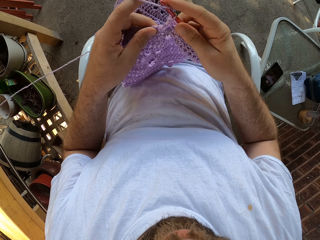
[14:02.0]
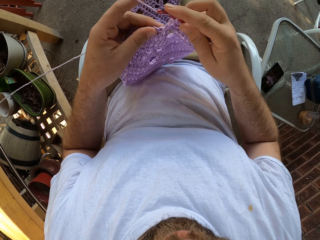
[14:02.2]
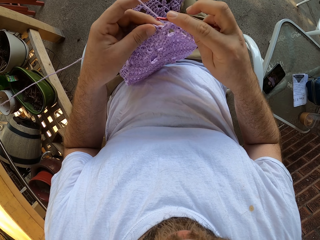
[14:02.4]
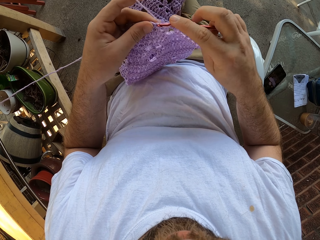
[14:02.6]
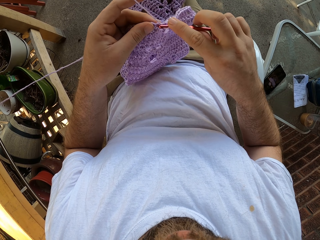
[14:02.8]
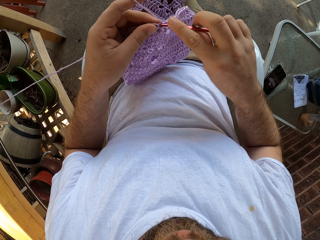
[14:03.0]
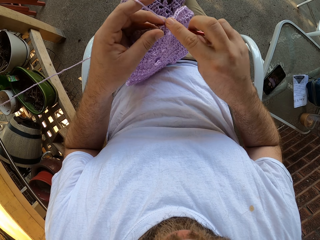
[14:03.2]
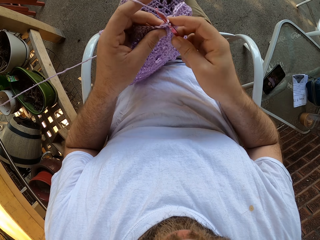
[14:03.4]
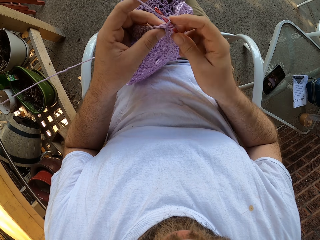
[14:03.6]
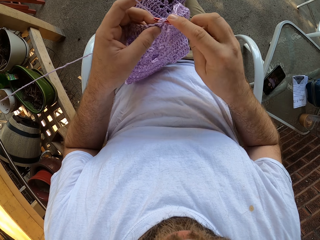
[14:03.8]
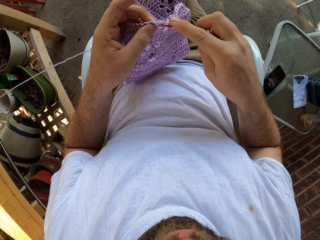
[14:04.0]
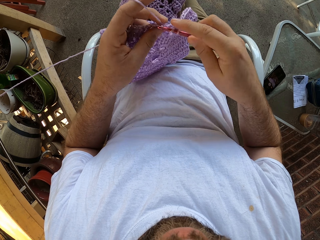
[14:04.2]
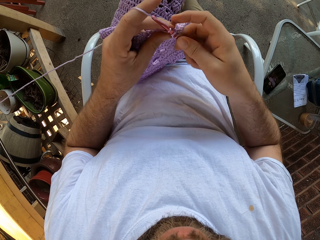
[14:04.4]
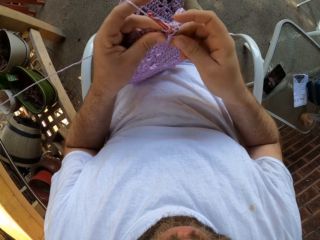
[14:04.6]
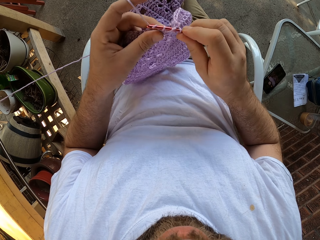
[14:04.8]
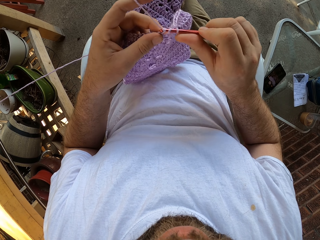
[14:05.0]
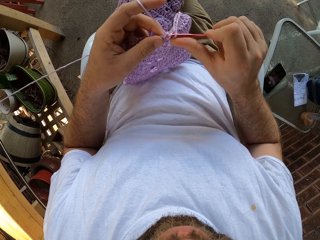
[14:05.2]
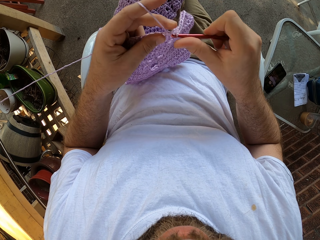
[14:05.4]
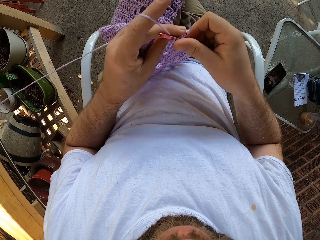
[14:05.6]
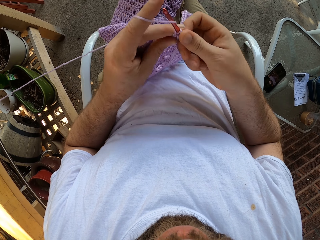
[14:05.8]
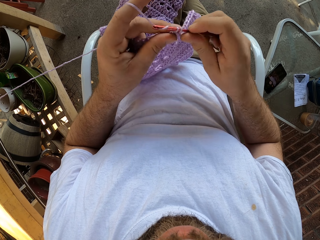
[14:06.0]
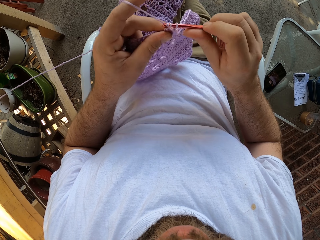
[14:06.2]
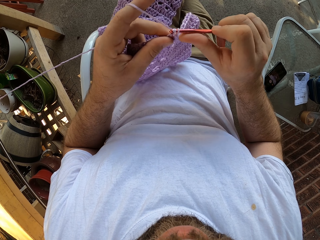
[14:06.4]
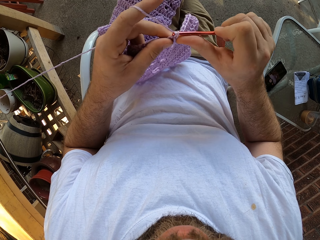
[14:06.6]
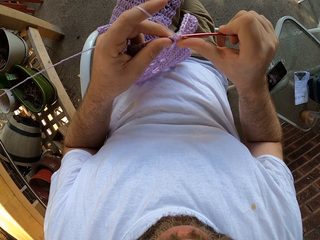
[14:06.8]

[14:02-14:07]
The camera wearer crochets the cloth with a hook crochet.

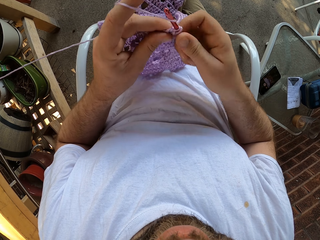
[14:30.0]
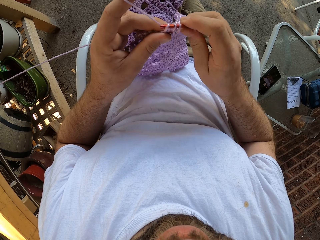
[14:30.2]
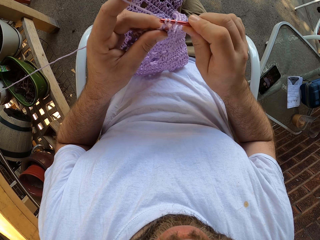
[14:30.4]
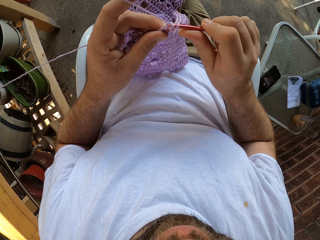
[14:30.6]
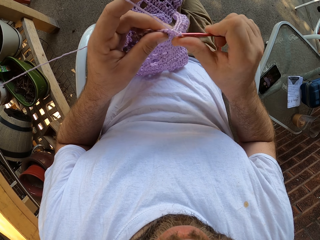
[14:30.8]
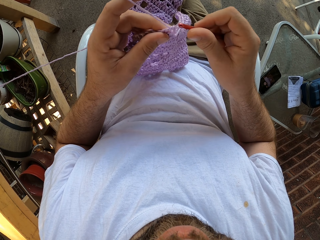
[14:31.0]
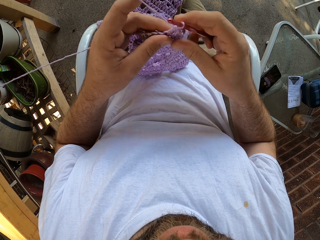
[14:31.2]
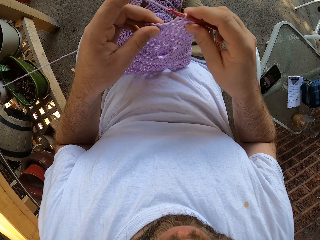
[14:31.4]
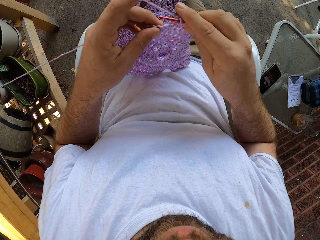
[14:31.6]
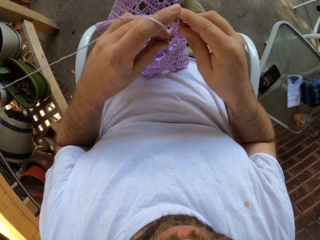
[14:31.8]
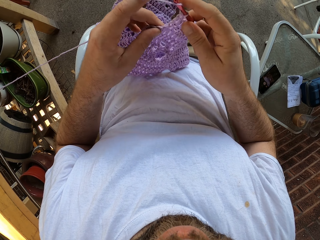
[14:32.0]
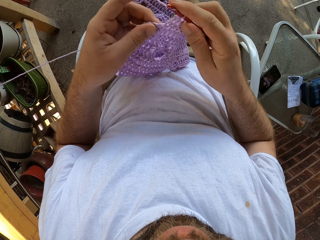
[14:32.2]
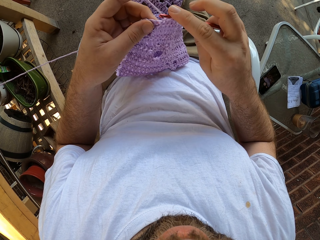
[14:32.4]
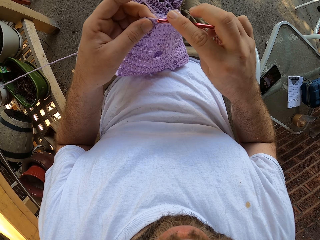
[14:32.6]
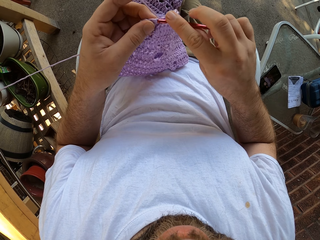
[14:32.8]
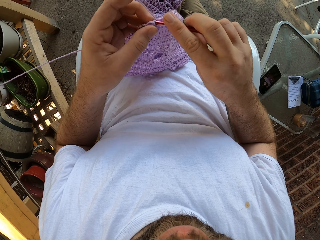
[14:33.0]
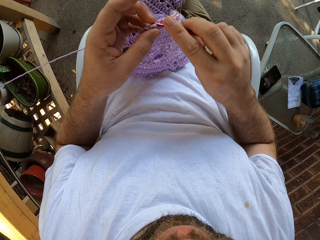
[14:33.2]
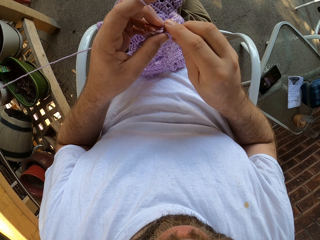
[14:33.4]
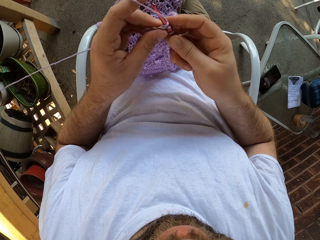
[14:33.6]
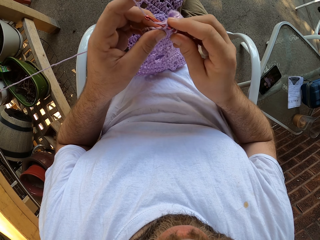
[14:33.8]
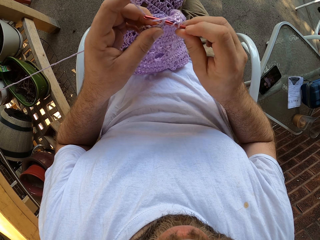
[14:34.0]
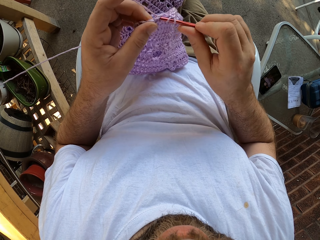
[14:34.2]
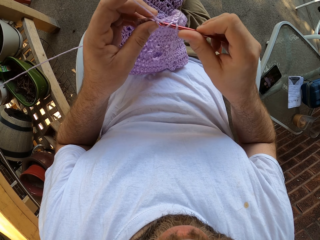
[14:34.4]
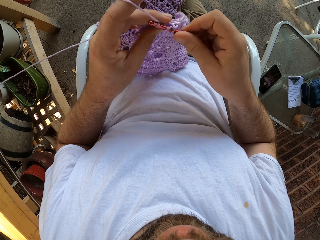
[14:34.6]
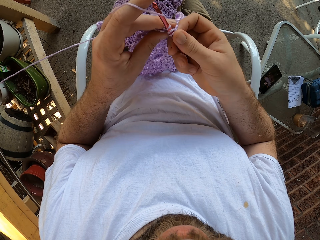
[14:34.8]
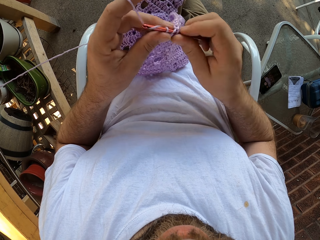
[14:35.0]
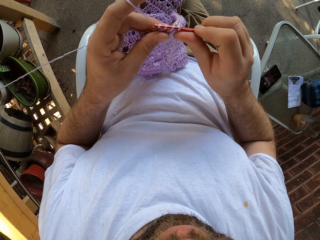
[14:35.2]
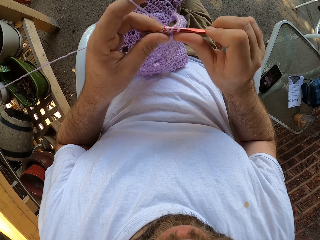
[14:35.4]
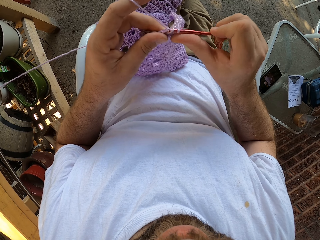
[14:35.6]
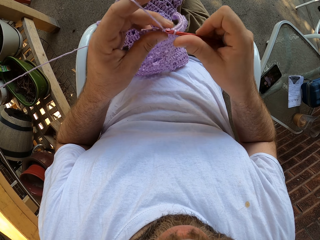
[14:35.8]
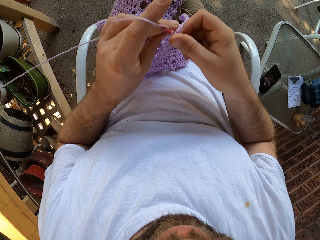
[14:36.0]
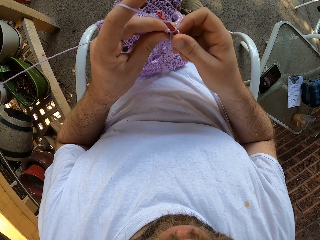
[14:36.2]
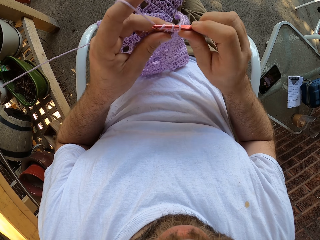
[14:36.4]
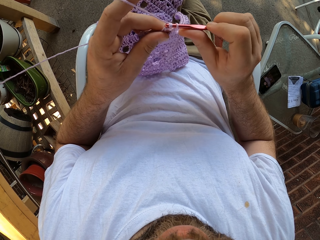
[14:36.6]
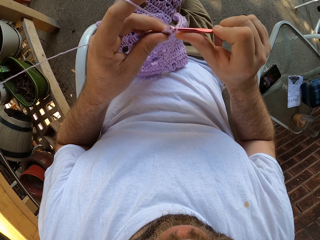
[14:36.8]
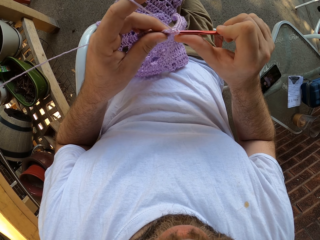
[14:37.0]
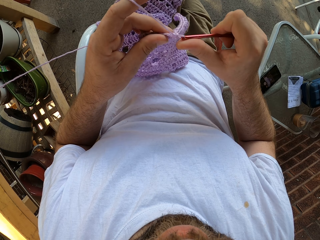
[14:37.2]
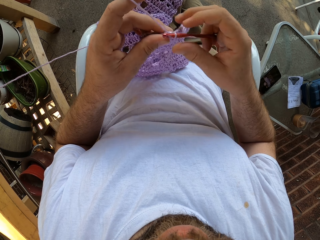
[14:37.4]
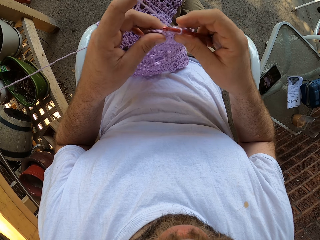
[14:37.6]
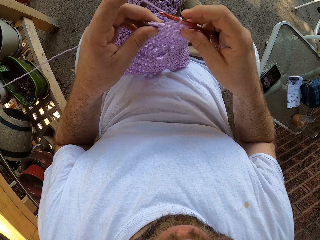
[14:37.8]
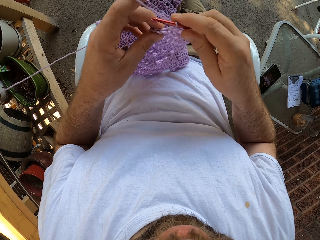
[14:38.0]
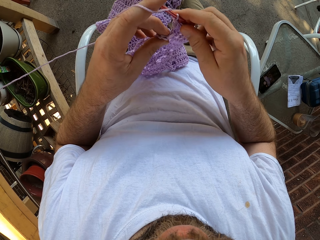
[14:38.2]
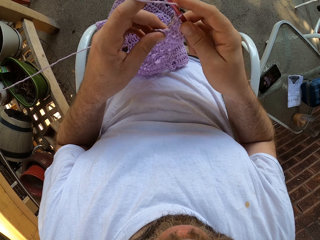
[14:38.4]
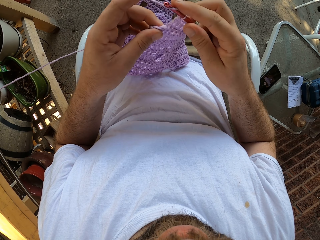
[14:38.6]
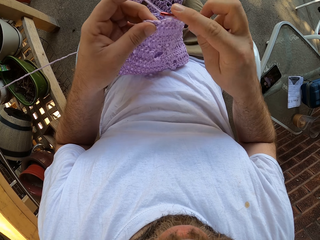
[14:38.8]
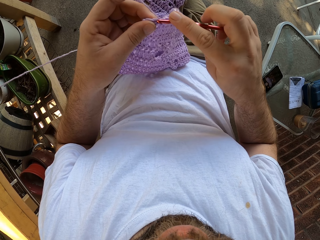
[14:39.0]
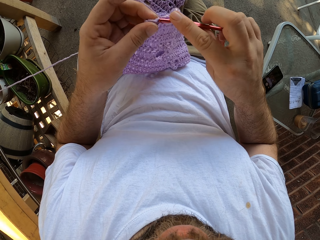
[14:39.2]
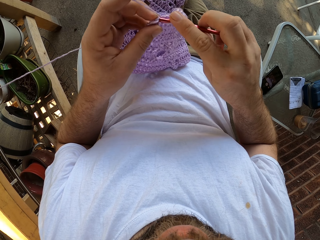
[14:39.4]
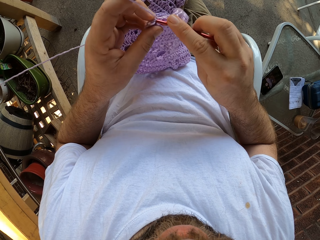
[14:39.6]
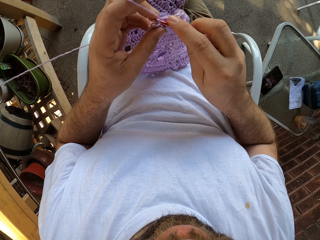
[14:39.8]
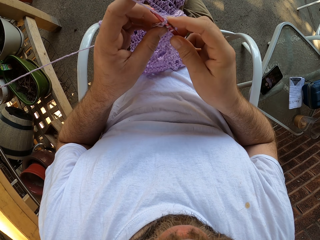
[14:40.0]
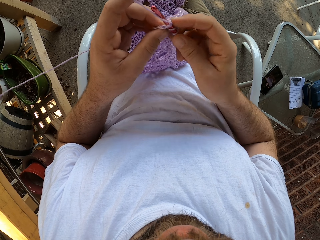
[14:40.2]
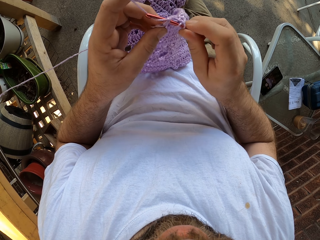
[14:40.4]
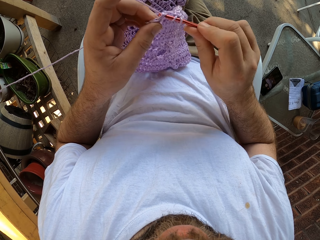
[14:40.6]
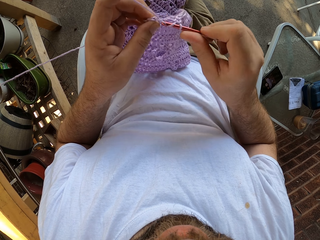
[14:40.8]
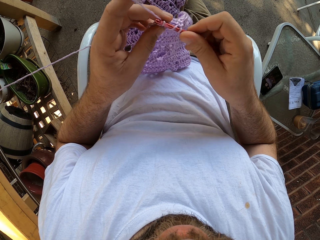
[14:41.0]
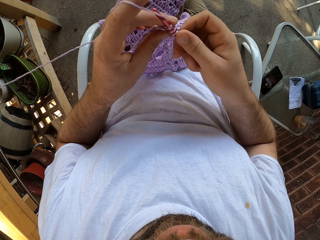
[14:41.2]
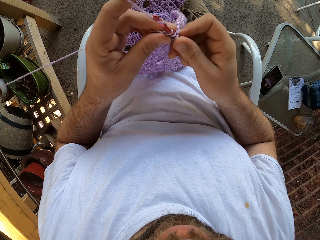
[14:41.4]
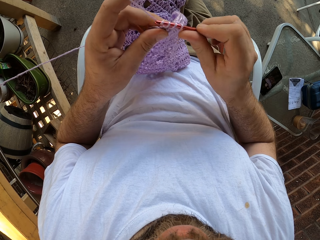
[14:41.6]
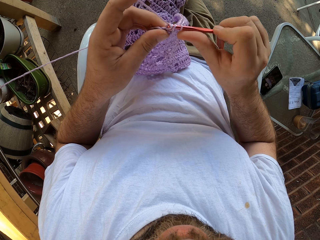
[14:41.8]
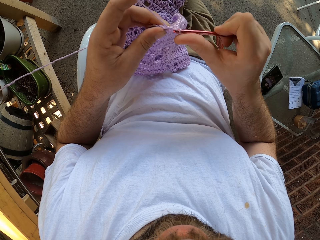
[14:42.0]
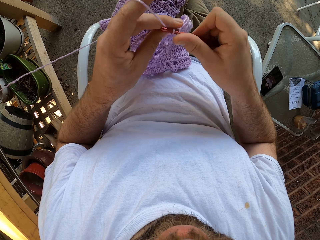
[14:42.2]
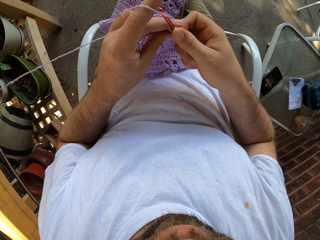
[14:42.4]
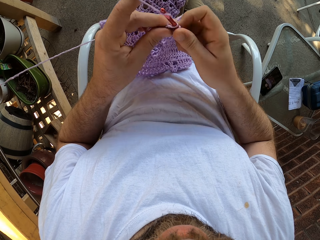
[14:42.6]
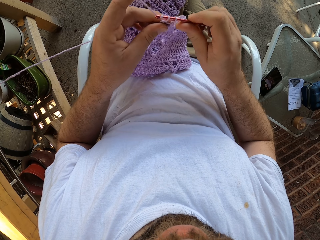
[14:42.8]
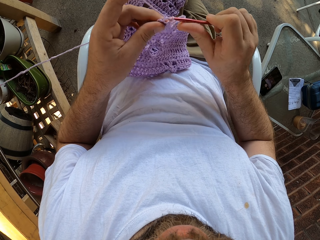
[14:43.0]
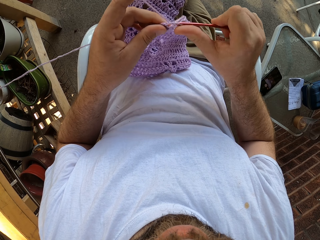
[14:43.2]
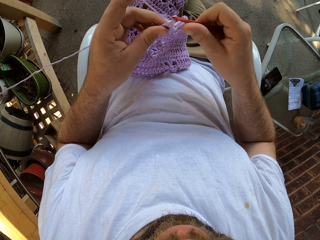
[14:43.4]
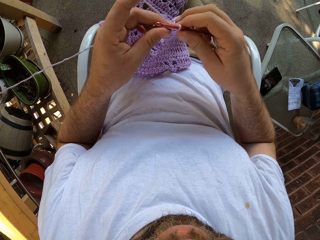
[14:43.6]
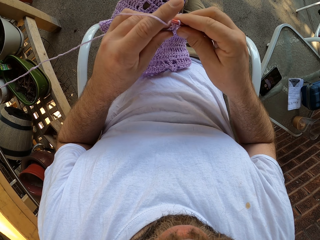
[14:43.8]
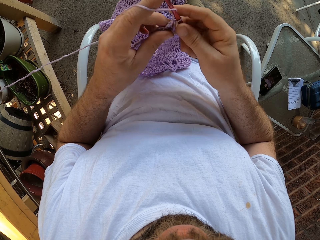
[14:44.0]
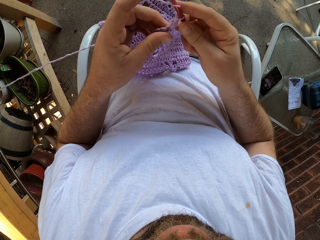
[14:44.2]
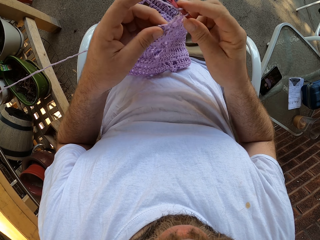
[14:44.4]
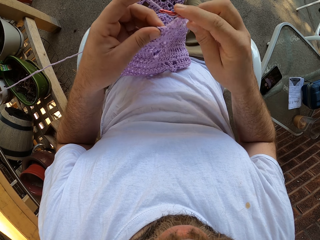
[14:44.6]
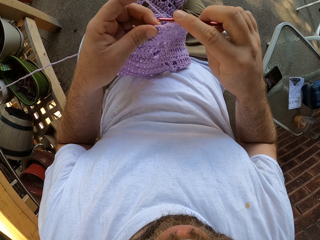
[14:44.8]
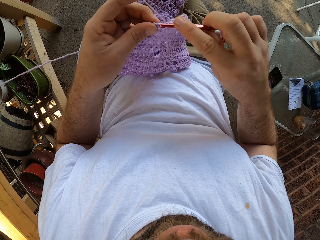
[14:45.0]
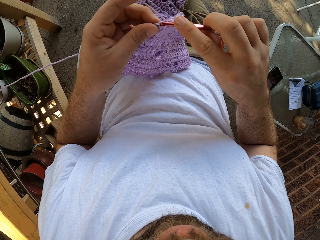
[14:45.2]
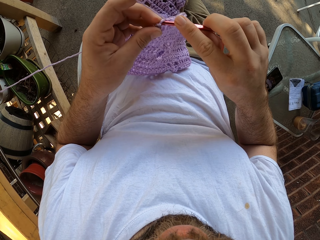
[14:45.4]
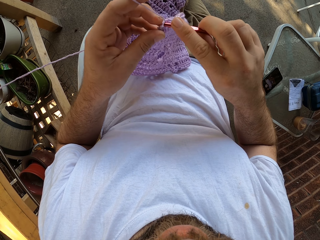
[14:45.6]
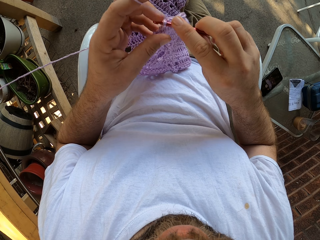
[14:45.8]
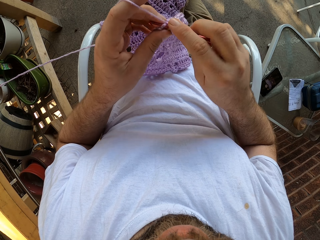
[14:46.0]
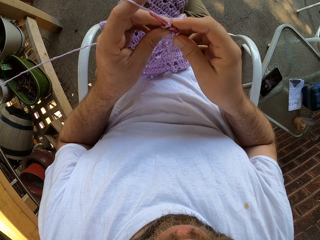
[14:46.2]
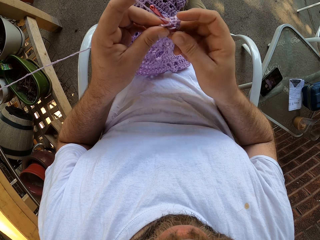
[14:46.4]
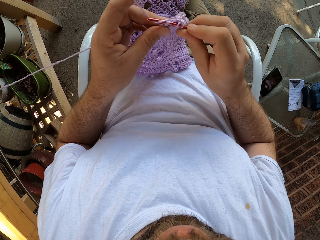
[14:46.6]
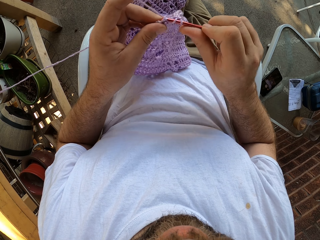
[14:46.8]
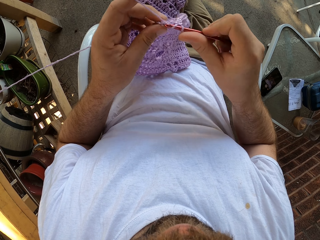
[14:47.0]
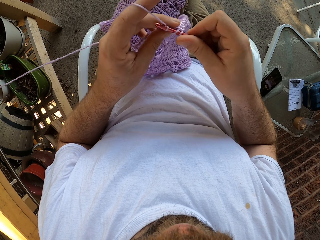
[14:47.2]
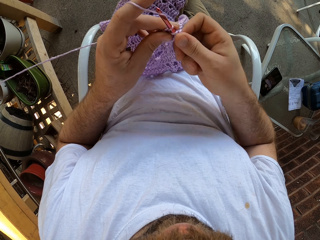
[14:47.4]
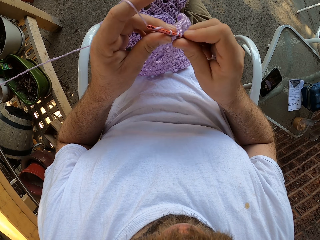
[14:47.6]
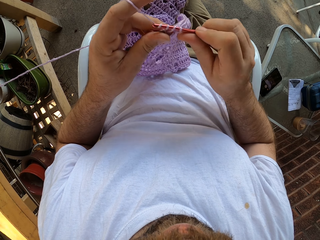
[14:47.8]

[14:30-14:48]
The camera wearer moves the left hand. They crochet the cloth with a hook crochet. They move the left hand. They crochet the cloth with the hook crochet.
